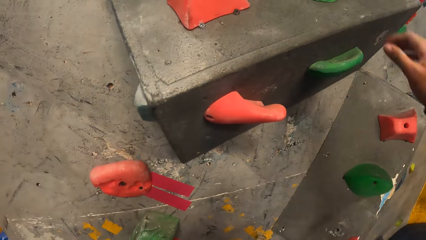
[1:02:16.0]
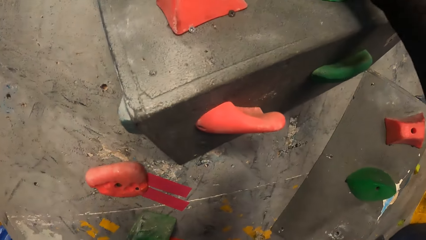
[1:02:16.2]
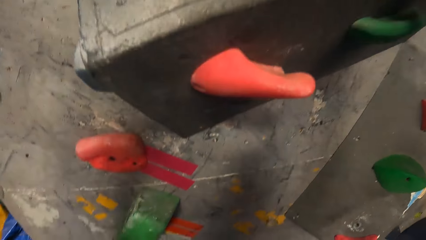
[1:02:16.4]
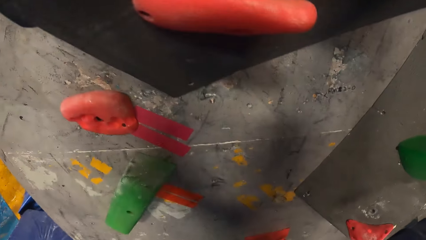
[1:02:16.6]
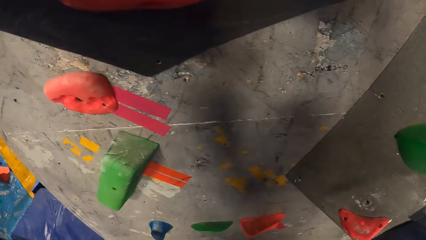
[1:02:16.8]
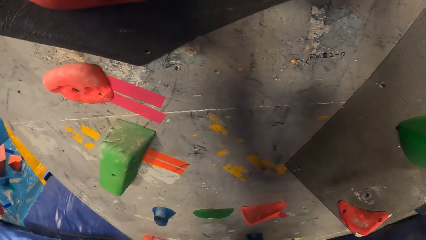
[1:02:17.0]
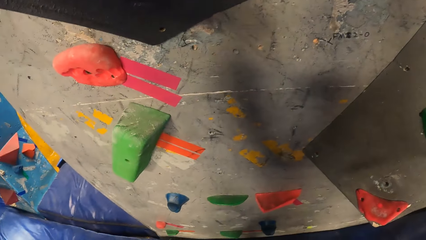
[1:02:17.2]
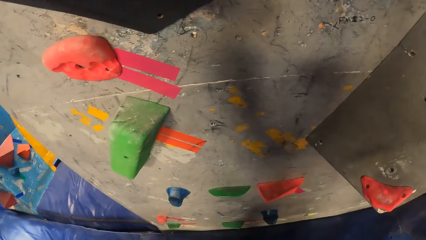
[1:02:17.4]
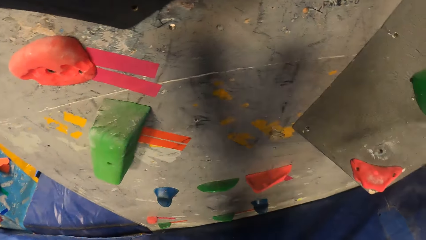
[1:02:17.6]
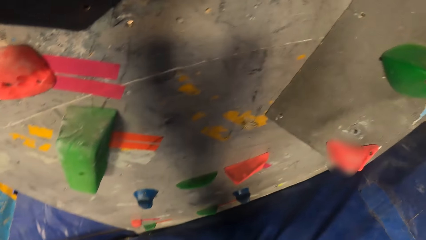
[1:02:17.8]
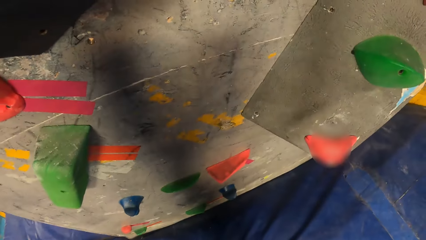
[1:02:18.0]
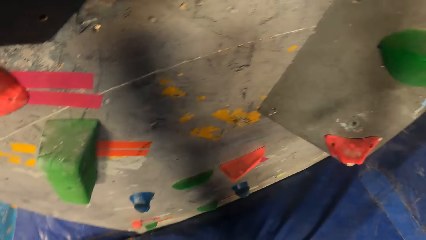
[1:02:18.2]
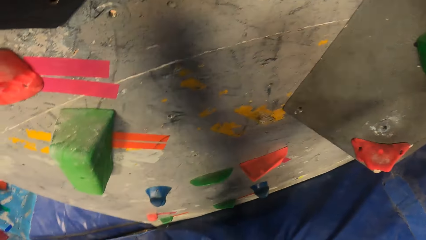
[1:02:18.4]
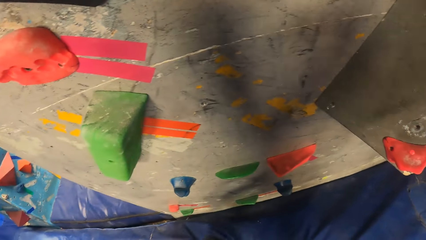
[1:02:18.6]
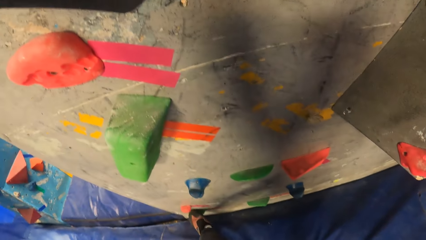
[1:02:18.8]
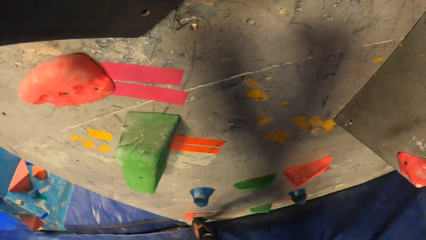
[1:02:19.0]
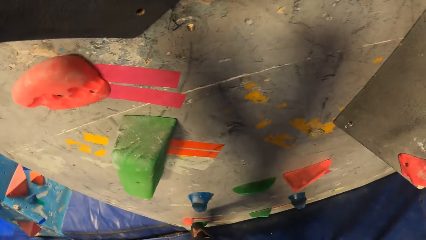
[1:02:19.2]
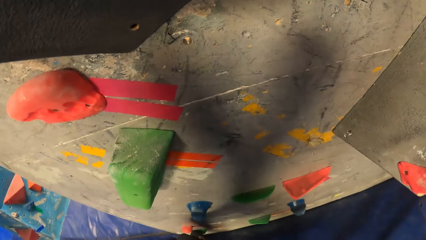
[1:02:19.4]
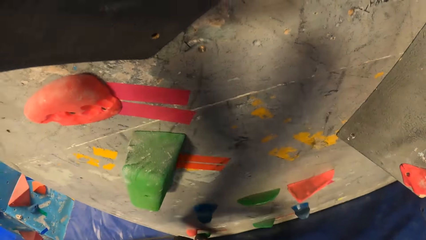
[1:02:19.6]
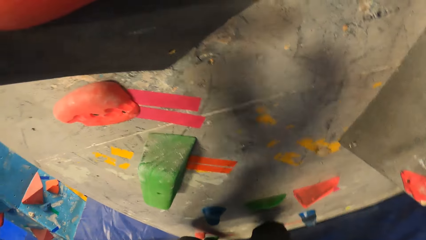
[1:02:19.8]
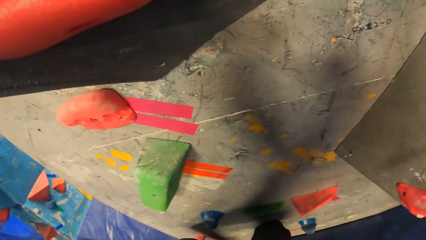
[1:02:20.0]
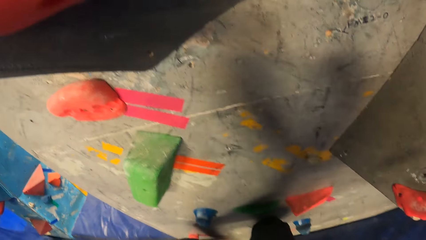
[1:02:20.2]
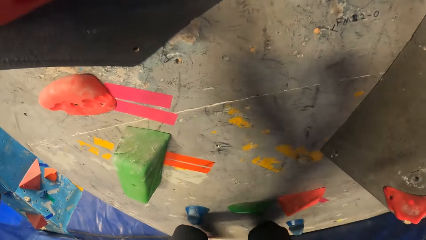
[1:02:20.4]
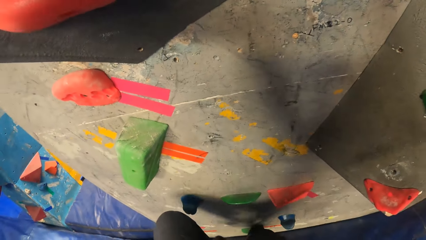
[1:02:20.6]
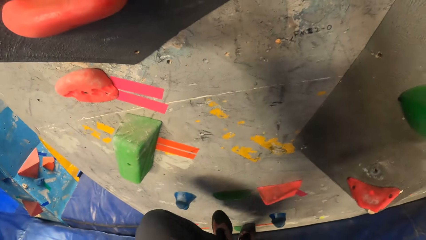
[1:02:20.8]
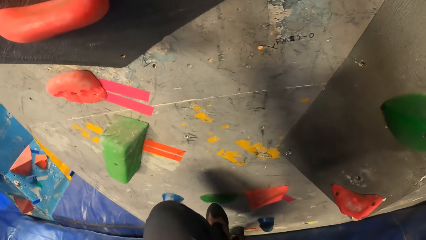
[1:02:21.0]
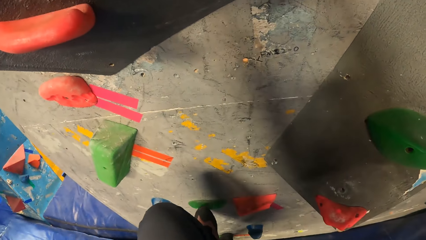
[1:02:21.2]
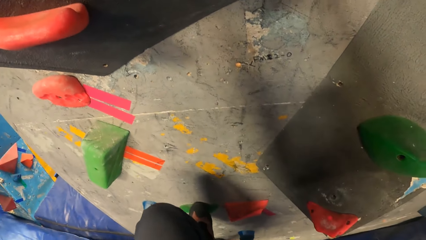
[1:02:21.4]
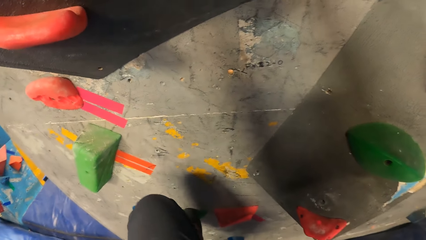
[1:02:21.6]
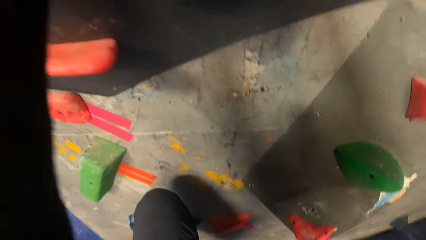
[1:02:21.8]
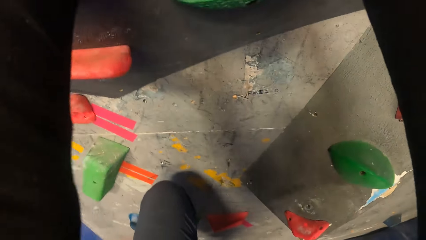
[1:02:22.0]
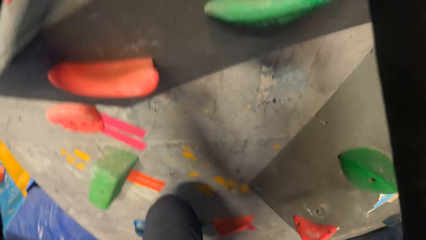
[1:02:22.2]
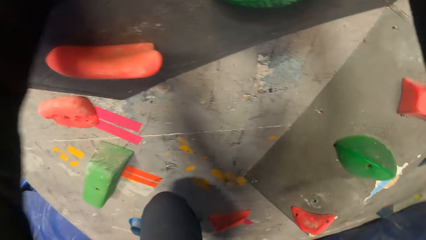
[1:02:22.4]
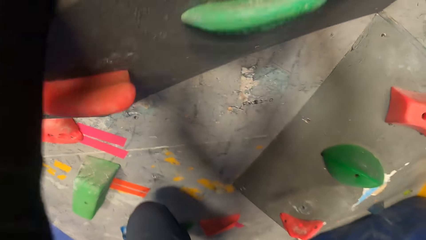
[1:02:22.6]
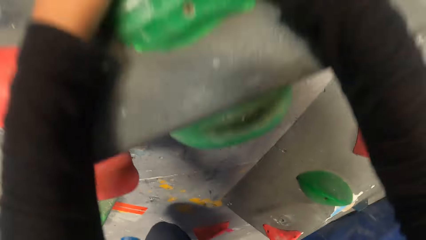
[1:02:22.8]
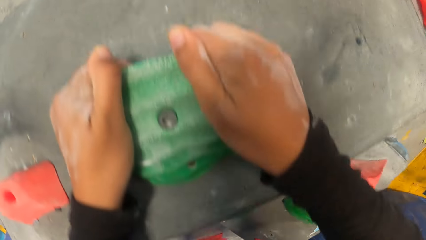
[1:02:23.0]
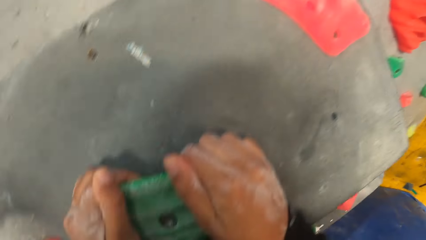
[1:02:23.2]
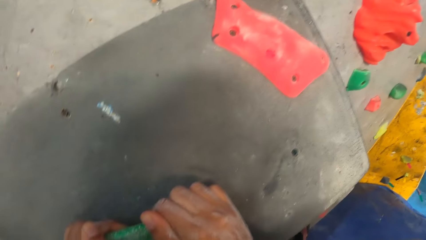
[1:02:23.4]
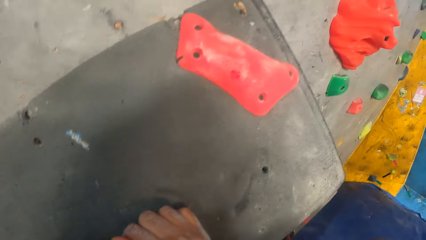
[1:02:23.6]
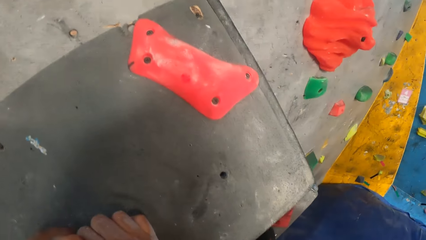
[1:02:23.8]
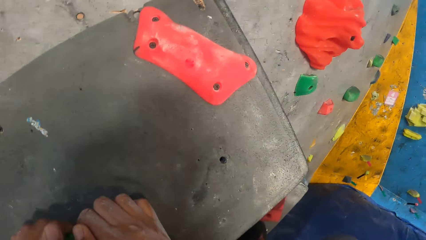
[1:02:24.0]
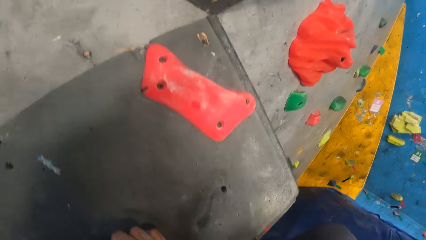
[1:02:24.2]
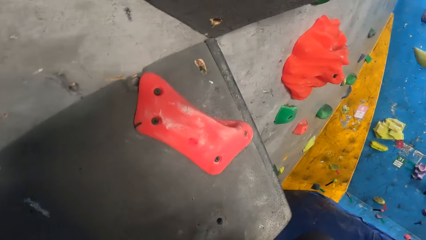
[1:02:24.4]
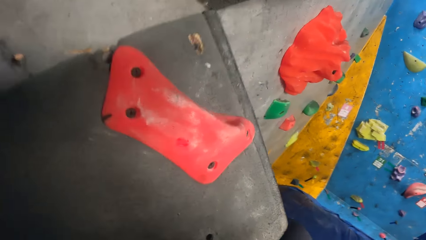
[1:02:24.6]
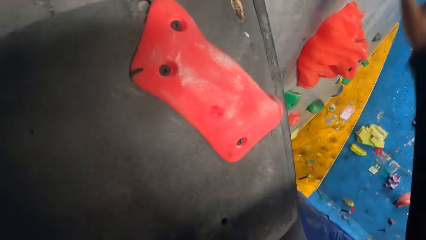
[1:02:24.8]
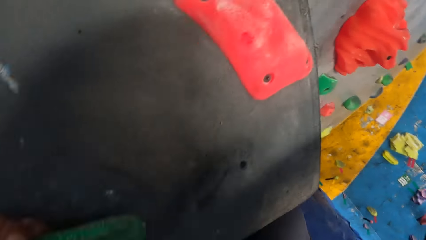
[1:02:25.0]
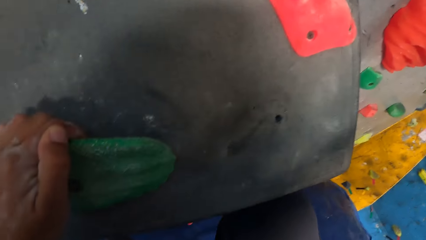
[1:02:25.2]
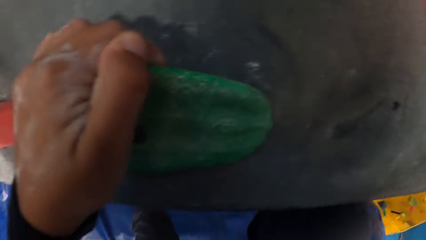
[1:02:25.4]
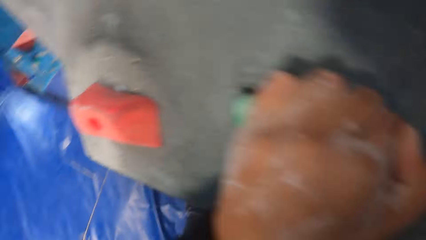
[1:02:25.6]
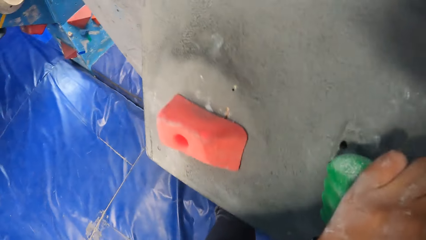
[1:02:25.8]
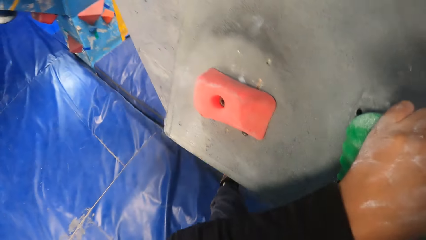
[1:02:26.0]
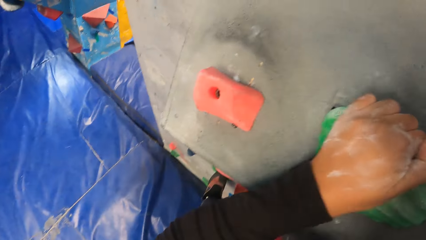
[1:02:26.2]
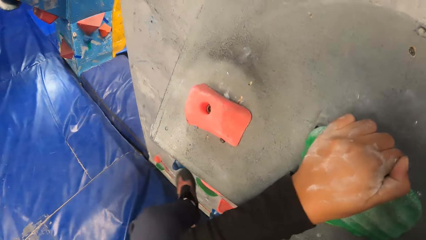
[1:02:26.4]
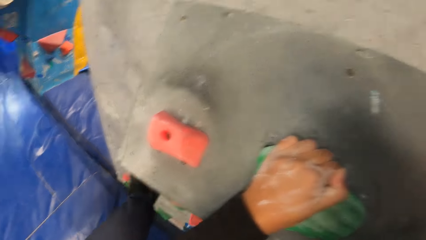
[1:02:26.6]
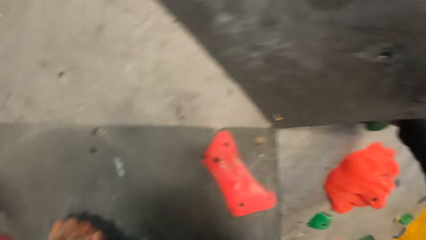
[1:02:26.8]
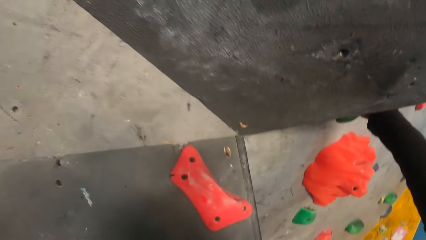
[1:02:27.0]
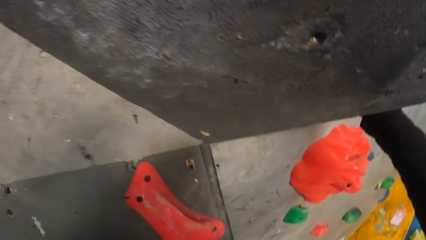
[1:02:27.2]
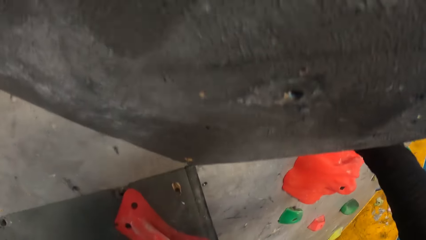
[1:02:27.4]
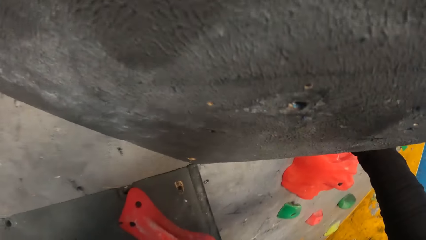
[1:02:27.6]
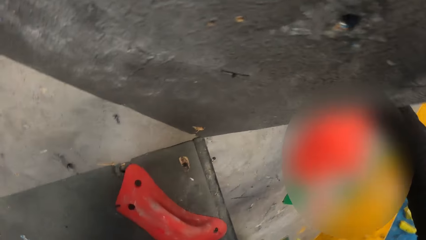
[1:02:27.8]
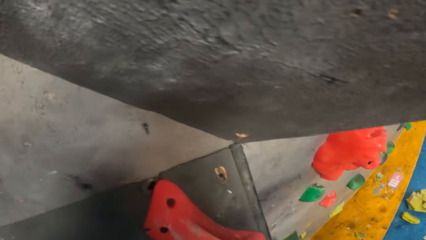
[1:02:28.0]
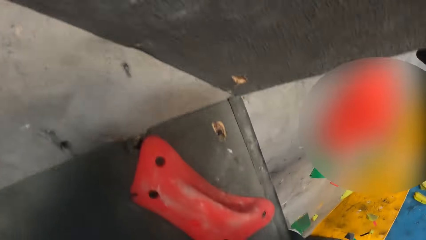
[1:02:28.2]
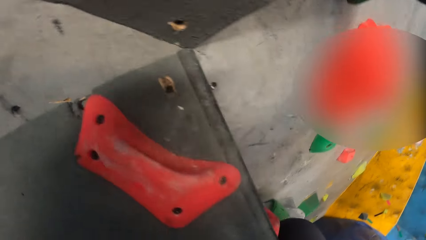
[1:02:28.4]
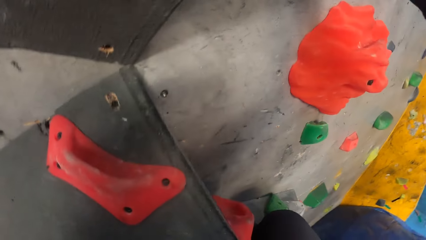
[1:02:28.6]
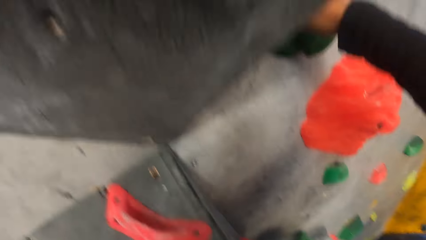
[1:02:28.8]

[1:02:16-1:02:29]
The camera wearer plays an indoor rock game. They hold the bouldering wall with both hands. They climb the bouldering wall with both hands.

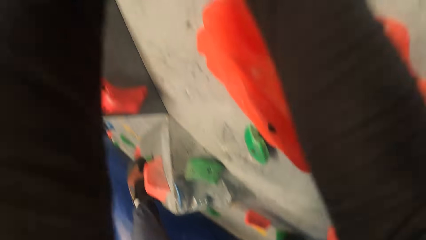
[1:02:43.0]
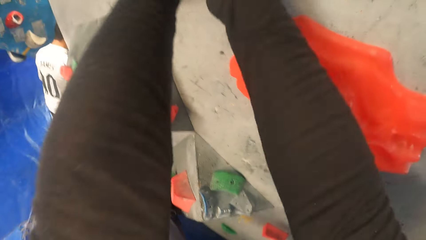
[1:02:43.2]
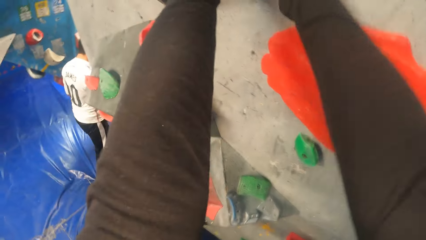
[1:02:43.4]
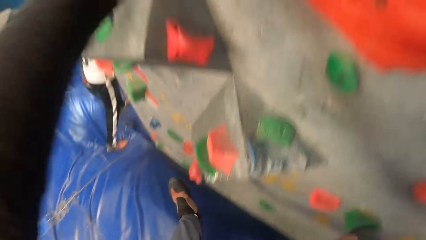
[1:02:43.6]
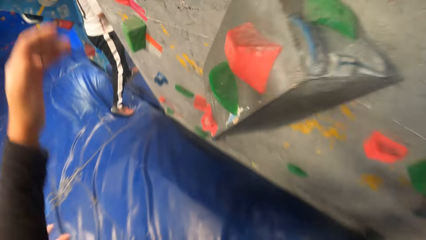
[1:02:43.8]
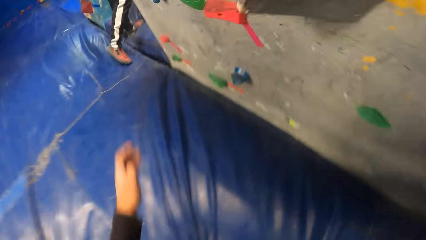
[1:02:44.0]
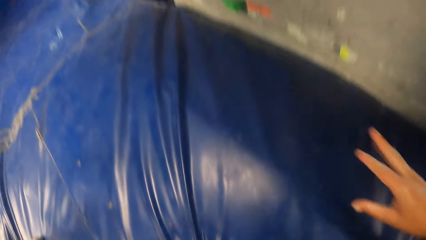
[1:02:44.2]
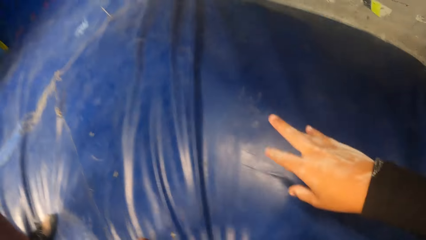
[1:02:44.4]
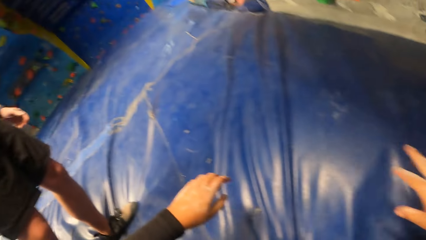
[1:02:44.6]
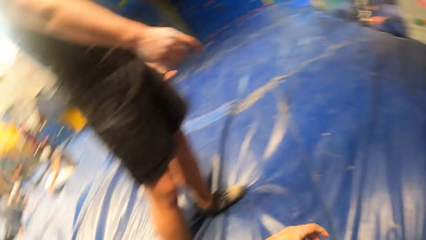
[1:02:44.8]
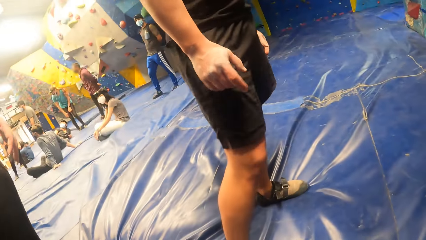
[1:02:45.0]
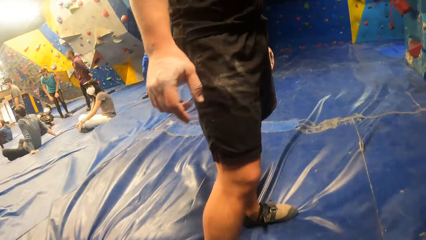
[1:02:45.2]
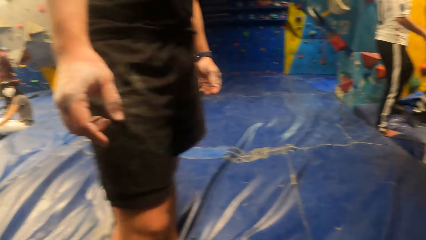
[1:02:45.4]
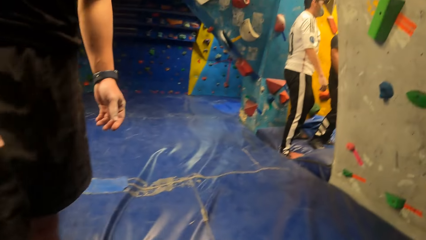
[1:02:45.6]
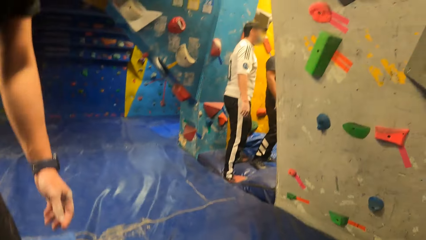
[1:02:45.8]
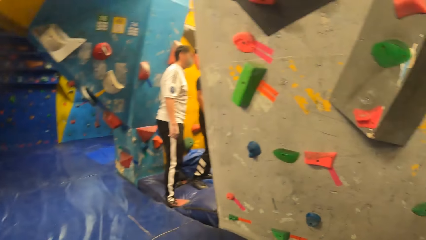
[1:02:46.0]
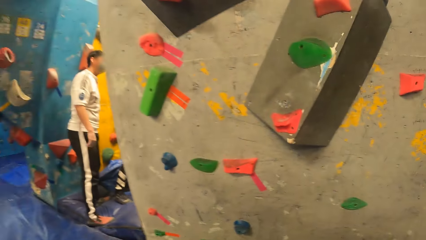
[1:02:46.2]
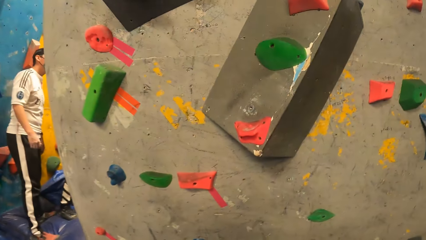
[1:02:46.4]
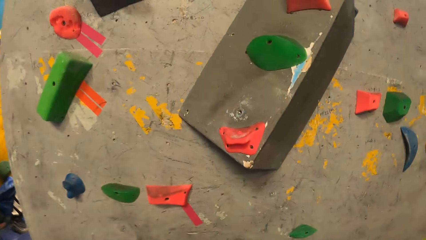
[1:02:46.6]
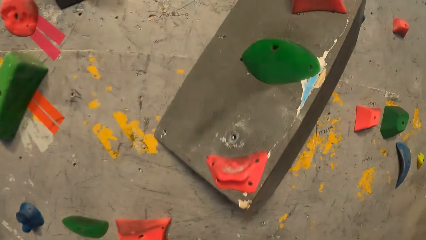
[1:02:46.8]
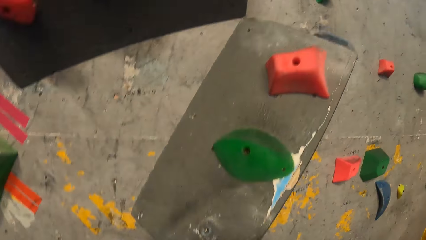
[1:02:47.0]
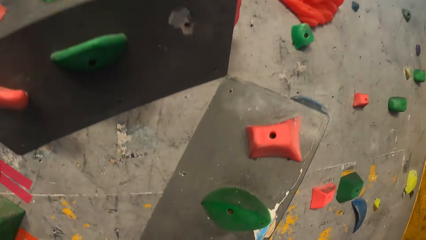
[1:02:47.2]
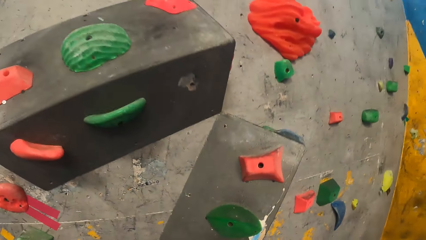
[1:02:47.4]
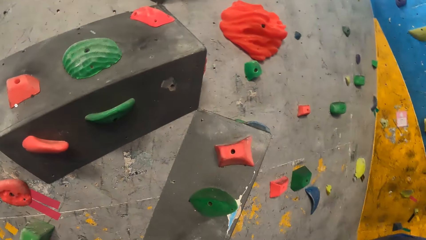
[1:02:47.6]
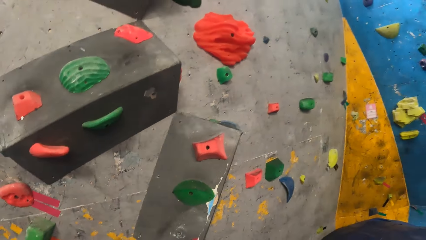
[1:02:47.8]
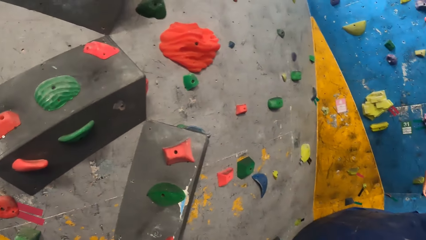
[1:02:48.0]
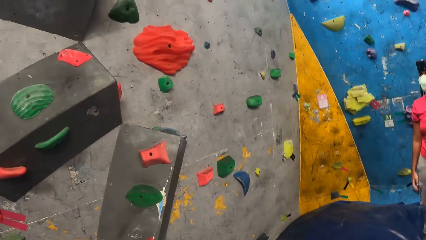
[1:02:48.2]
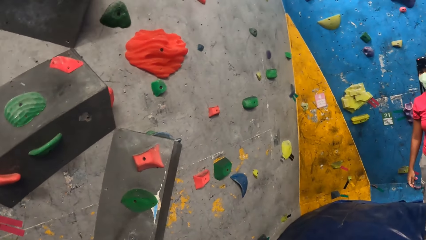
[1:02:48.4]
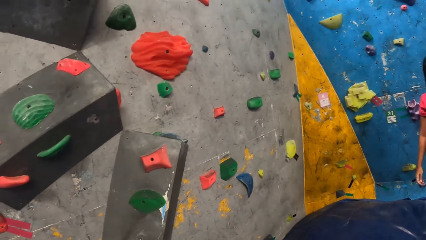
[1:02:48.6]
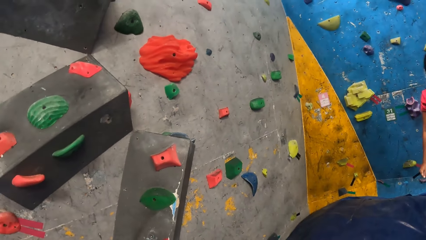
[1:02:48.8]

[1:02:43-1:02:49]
The camera wearer falls off the bouldering wall to the crash pad. They interact with the man.
